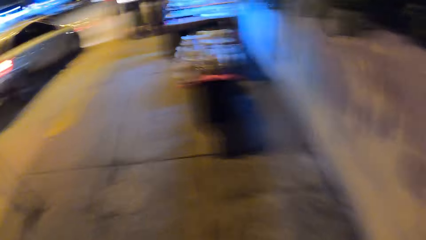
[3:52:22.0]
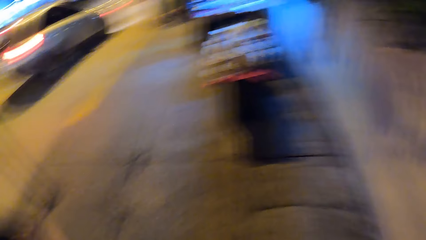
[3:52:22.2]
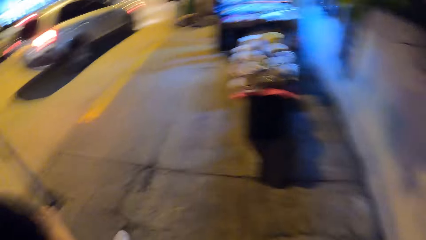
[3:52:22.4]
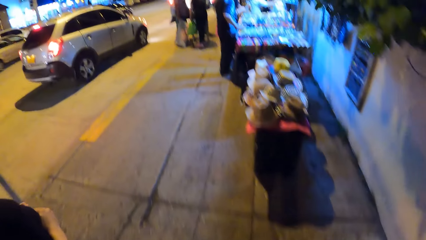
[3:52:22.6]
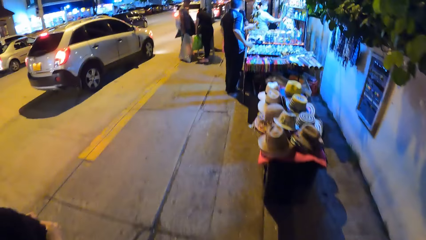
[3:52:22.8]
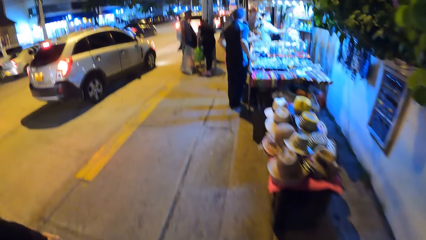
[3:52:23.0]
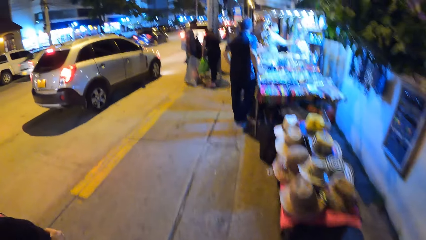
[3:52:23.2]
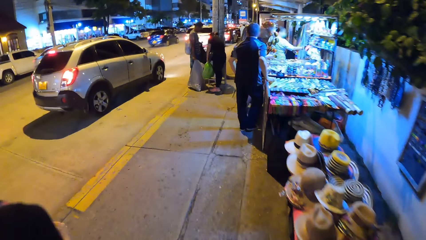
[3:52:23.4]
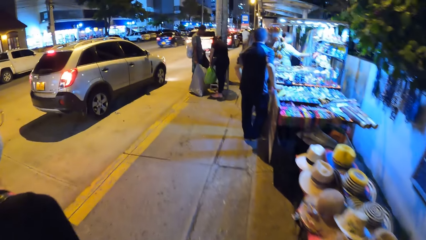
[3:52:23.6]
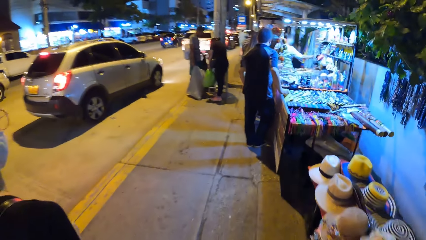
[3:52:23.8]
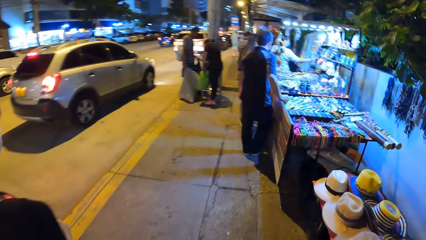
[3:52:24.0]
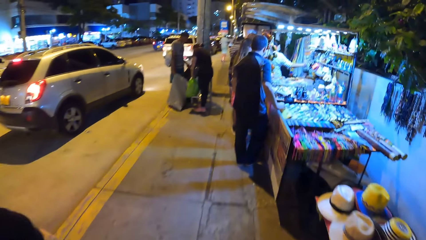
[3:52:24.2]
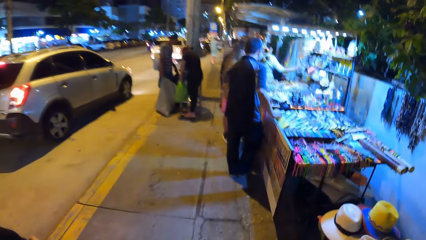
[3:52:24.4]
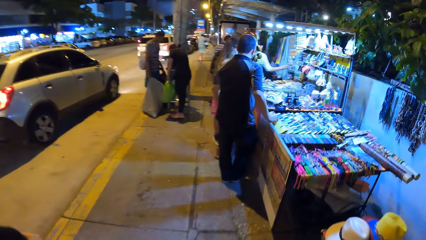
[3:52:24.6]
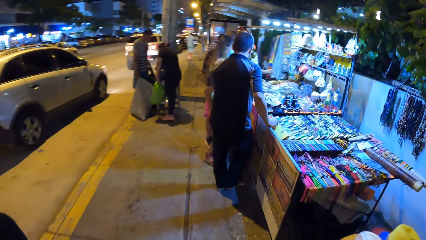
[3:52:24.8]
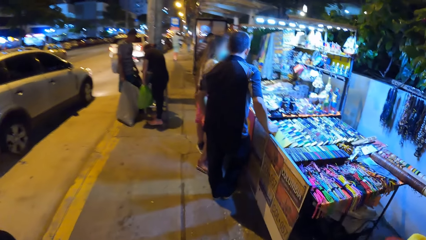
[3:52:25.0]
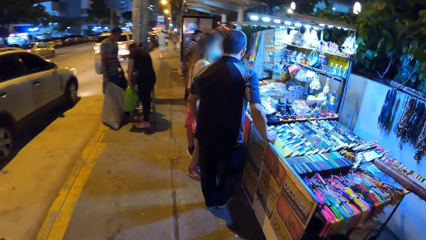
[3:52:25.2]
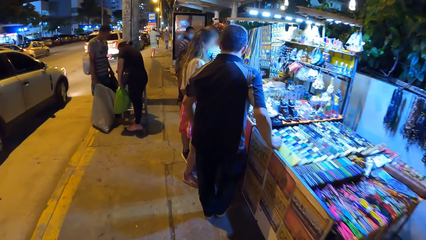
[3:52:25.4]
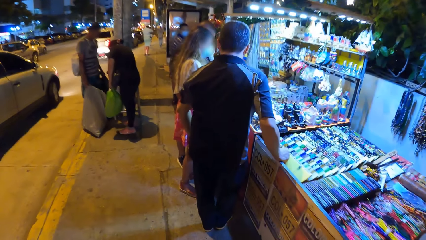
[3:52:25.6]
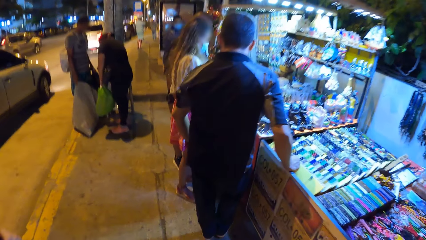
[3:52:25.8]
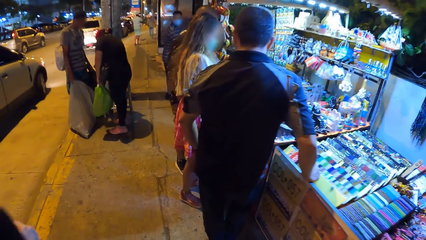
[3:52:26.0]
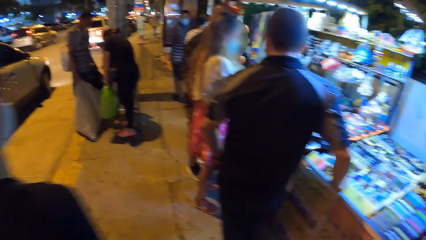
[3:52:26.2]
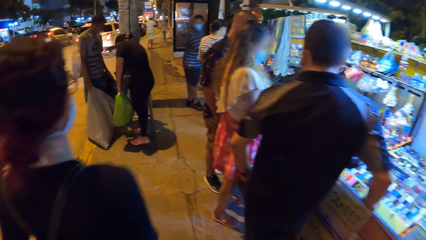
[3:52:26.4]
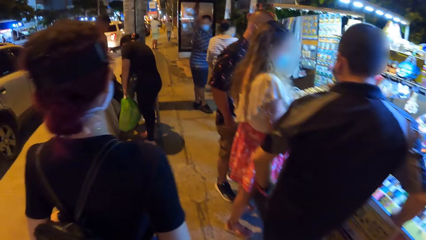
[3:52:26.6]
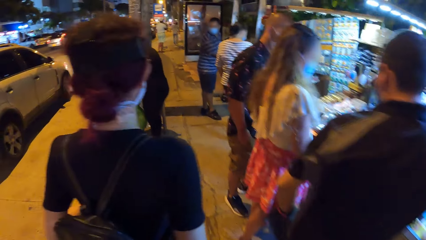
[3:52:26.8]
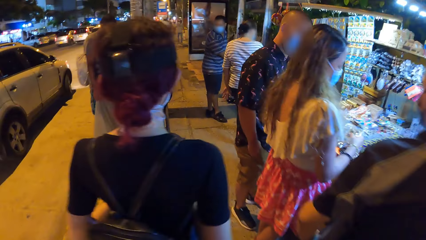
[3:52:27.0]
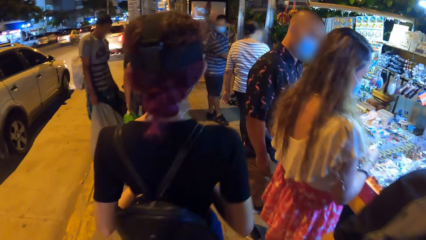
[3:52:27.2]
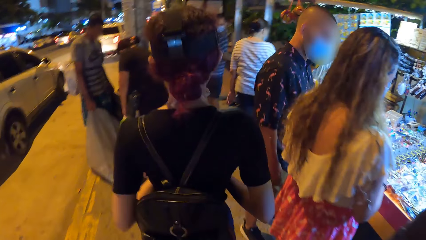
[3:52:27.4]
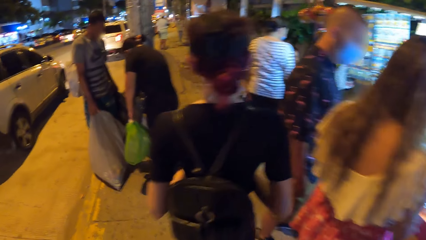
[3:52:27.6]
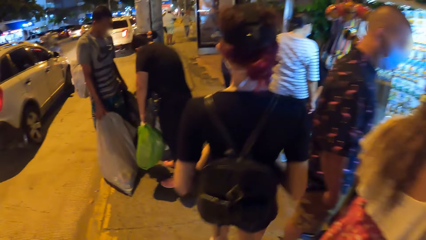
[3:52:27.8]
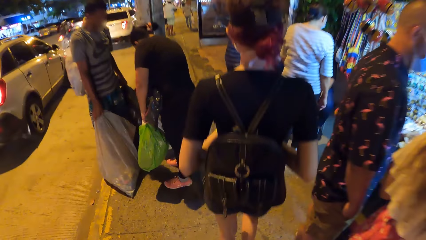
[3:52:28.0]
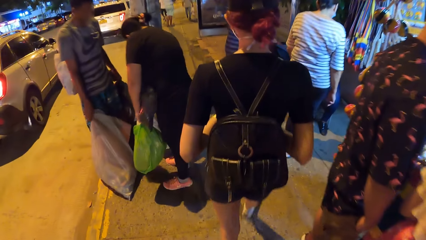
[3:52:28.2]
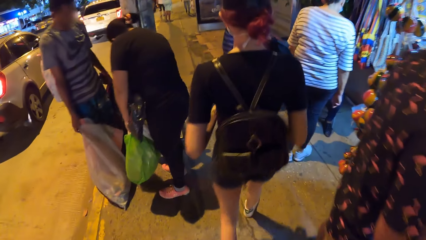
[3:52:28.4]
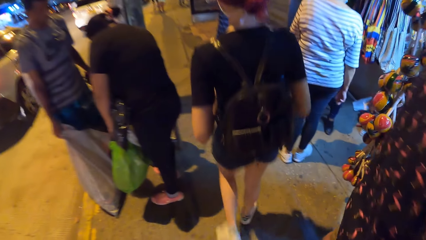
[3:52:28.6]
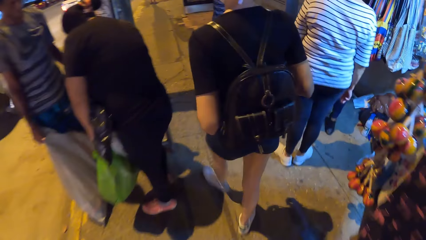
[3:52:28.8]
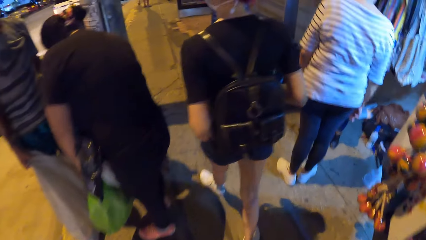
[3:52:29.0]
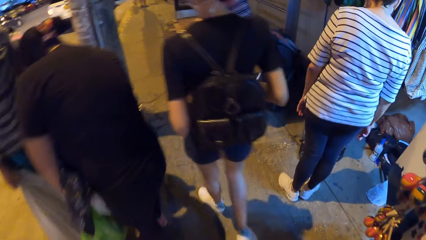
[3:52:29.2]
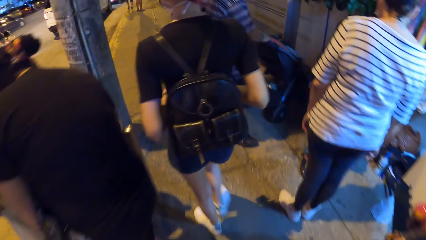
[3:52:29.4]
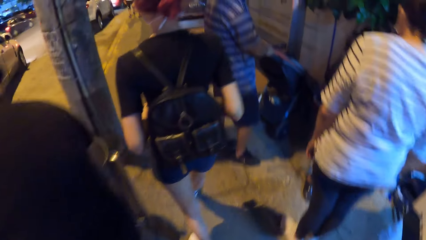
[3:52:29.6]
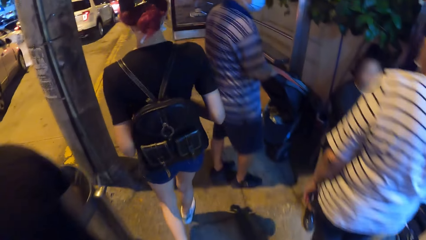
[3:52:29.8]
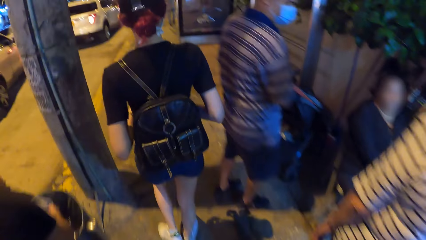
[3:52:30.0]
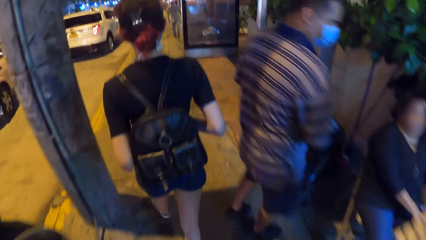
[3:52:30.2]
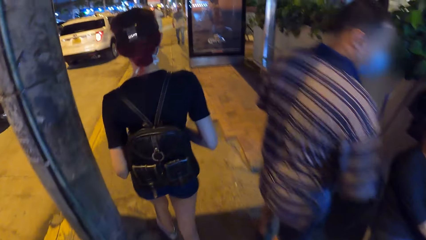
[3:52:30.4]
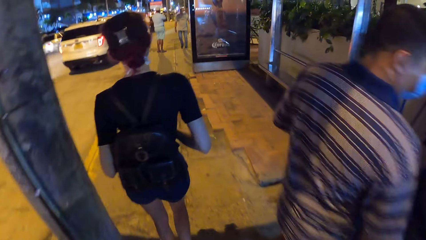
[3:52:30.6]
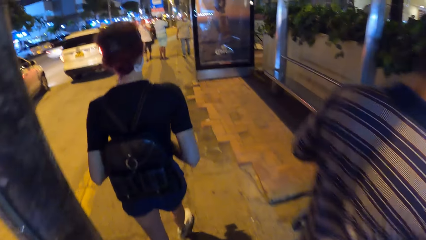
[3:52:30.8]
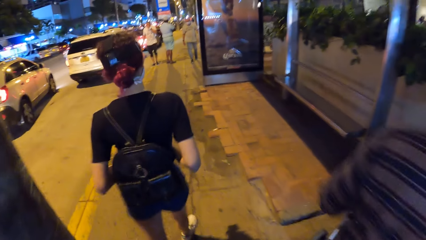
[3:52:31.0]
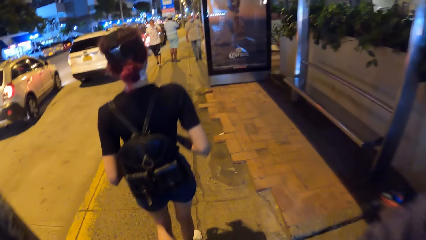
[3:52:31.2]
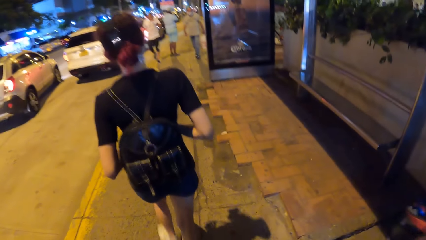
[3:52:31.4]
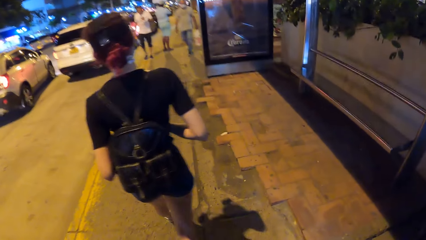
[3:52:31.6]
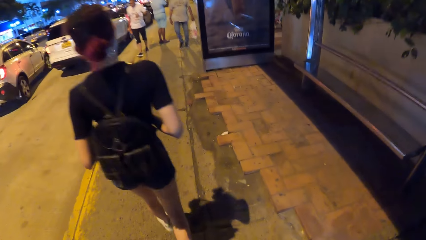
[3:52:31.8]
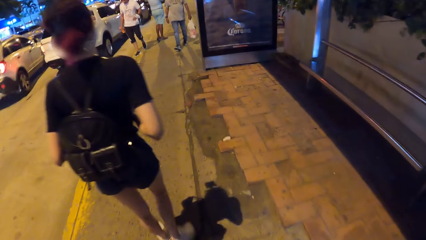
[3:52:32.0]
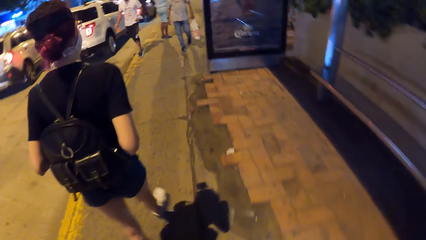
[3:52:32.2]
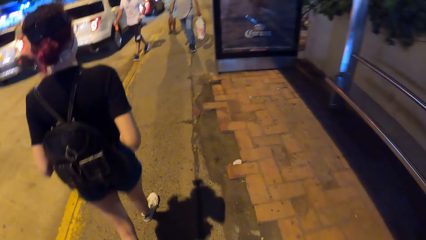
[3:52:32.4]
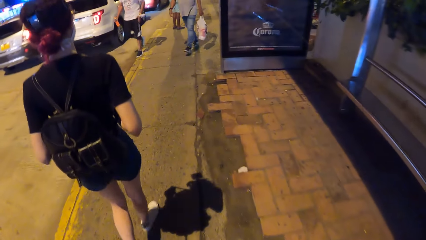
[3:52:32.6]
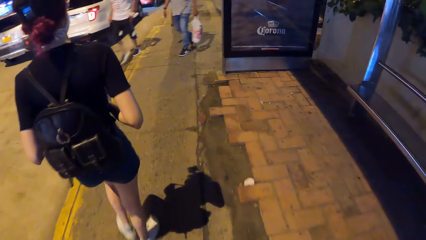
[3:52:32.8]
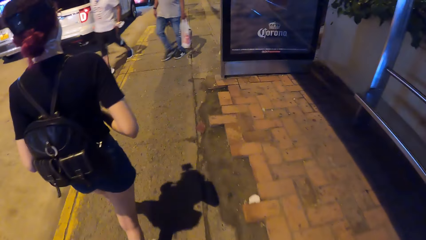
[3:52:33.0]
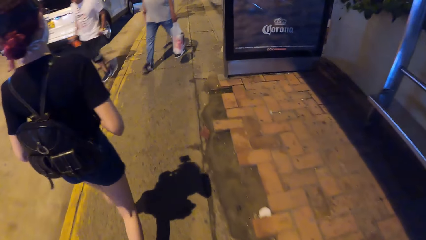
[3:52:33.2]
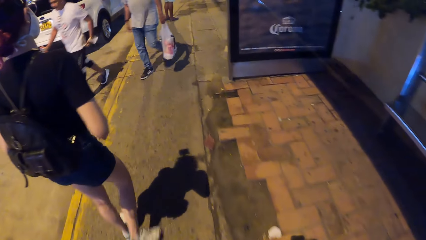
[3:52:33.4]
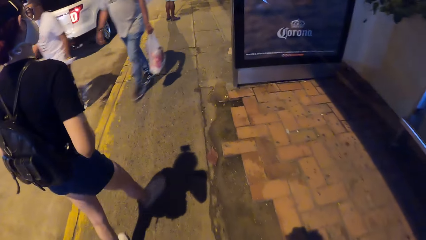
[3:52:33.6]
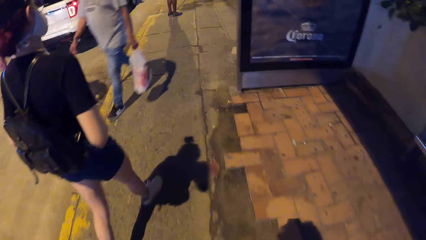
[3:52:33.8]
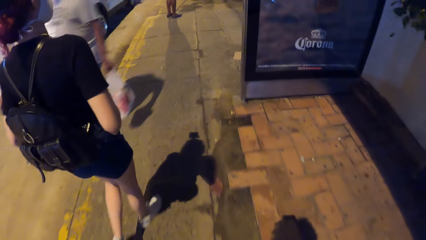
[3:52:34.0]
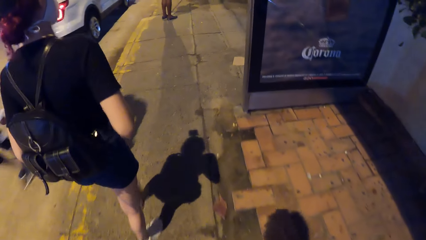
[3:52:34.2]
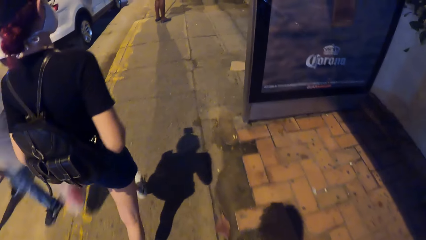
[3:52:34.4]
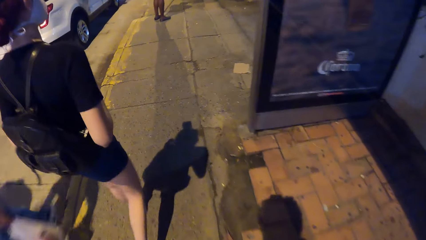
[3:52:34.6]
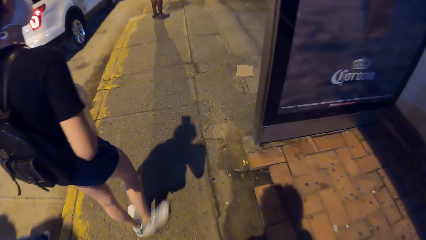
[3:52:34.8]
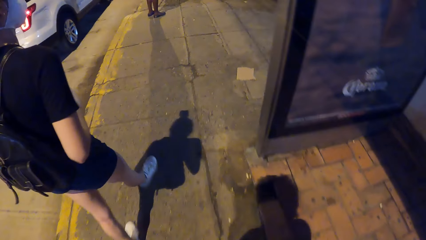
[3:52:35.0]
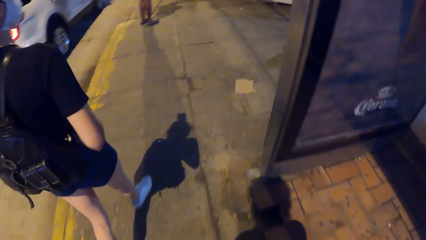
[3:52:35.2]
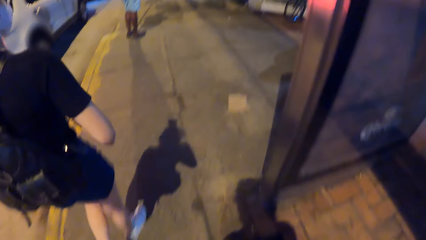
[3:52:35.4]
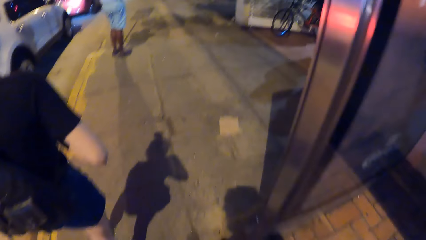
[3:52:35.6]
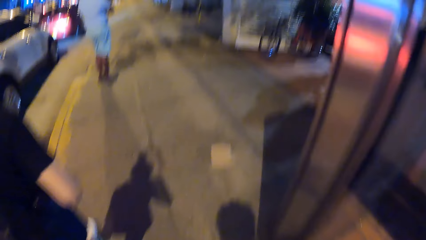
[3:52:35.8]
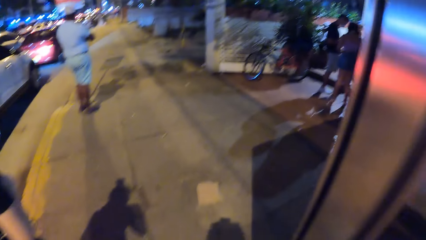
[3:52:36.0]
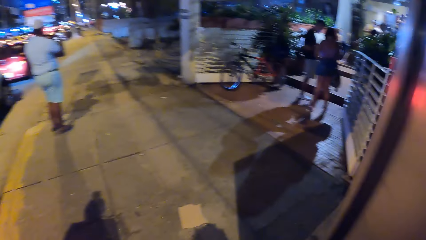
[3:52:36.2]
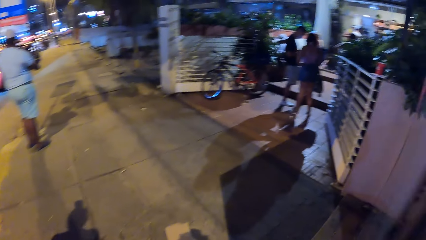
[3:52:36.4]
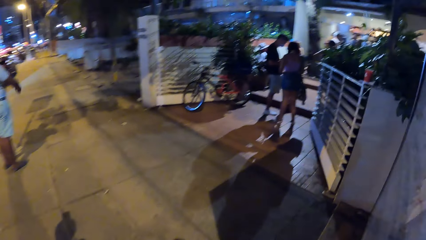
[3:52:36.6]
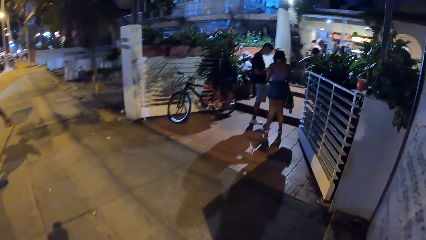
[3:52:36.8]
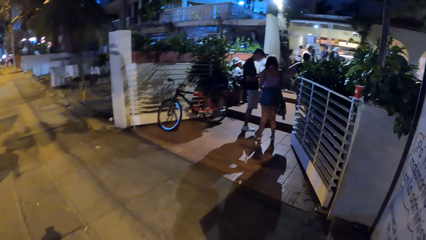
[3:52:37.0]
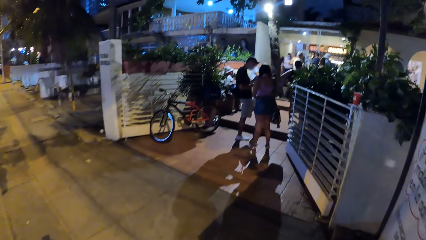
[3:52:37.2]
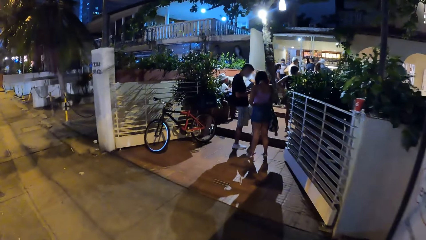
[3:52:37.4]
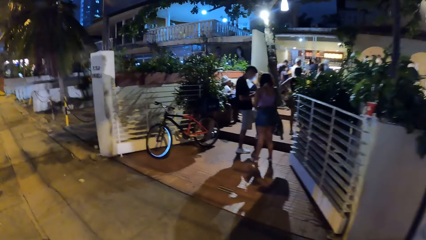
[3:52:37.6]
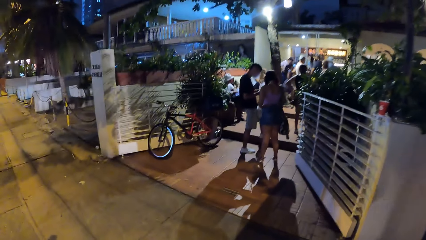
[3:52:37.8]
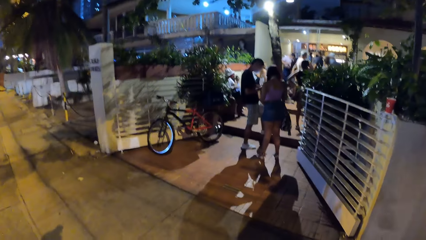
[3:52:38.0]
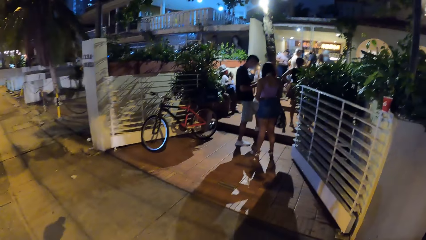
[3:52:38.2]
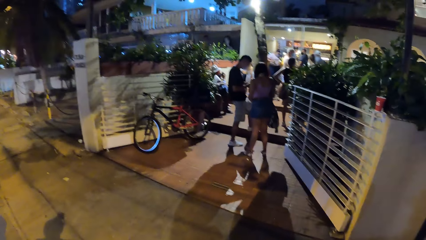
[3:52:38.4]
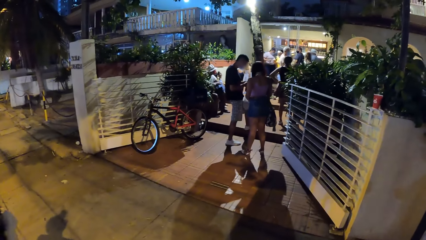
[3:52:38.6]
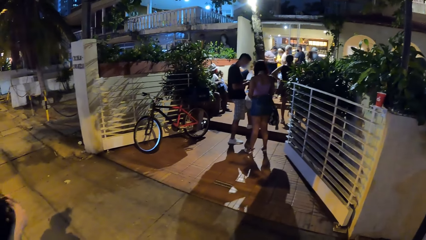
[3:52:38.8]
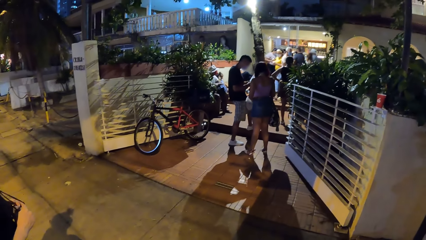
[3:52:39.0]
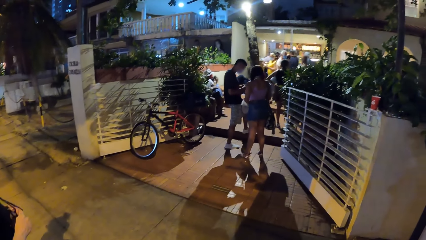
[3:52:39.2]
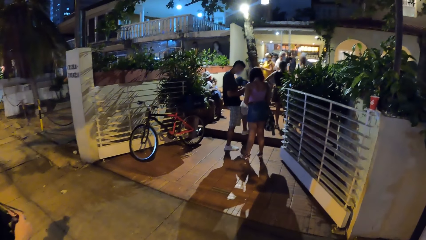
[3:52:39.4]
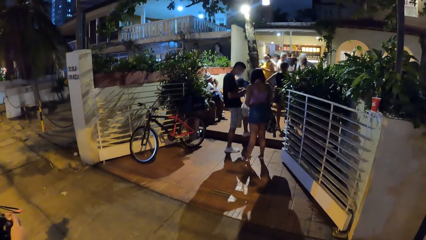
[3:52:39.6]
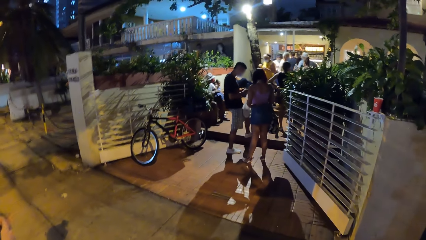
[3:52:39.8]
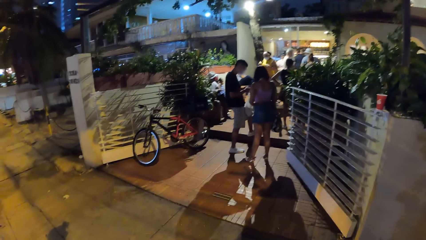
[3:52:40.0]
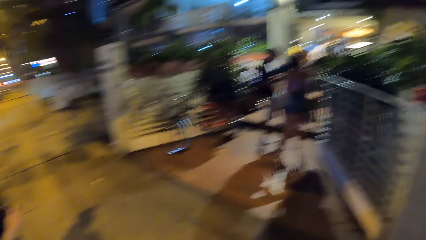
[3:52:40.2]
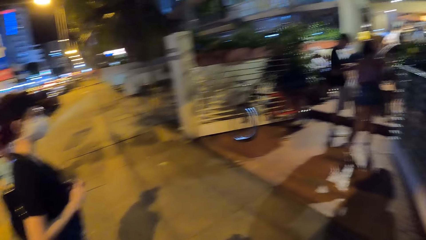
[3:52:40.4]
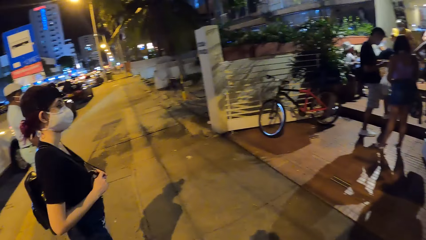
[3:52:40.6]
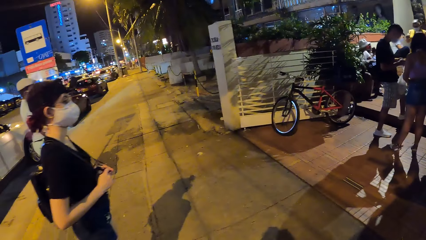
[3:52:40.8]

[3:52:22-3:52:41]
The camera wearer walks past vendors. They look around a building.
